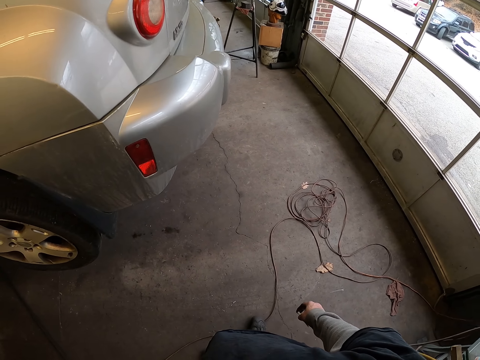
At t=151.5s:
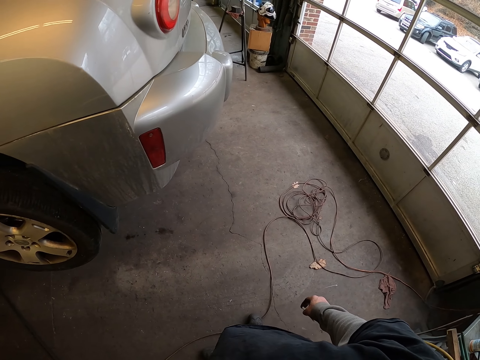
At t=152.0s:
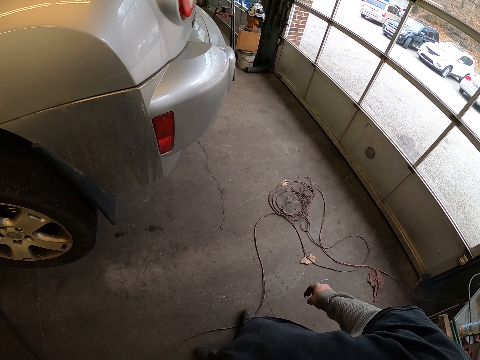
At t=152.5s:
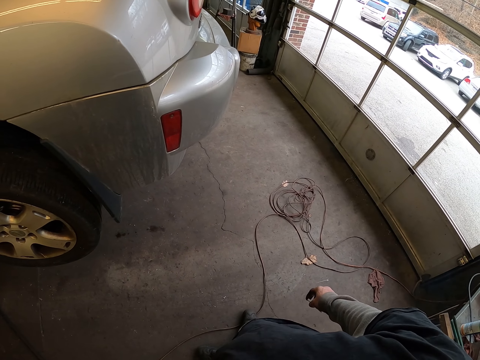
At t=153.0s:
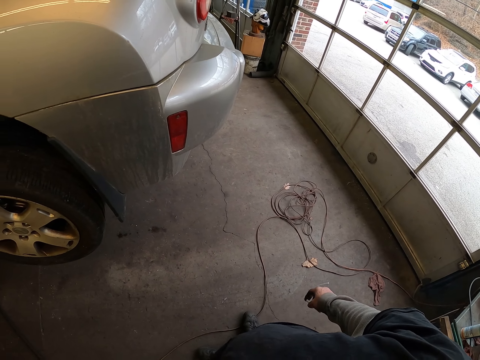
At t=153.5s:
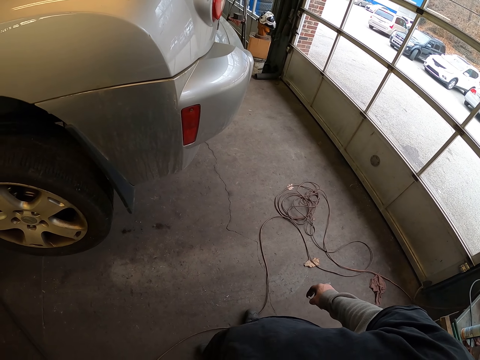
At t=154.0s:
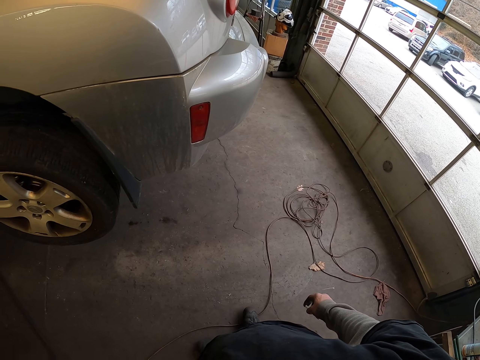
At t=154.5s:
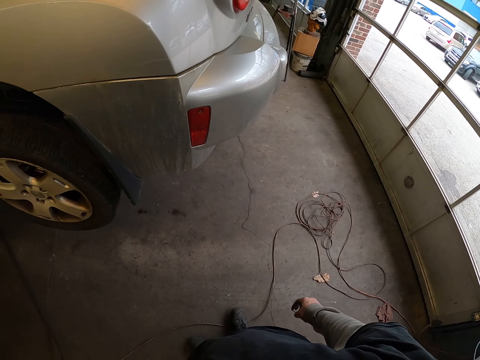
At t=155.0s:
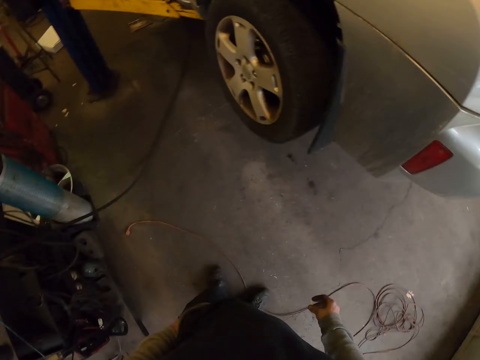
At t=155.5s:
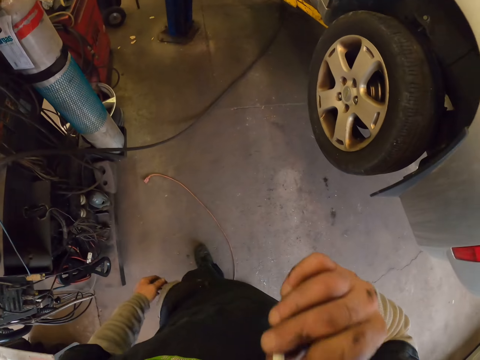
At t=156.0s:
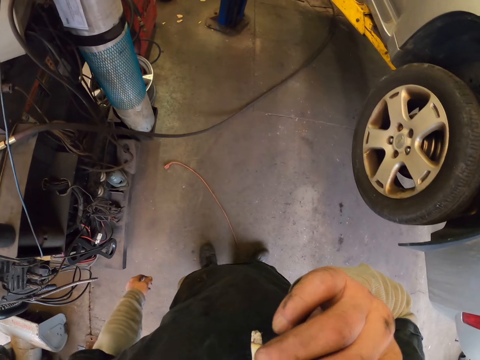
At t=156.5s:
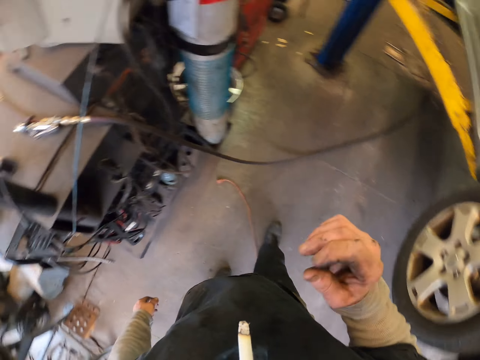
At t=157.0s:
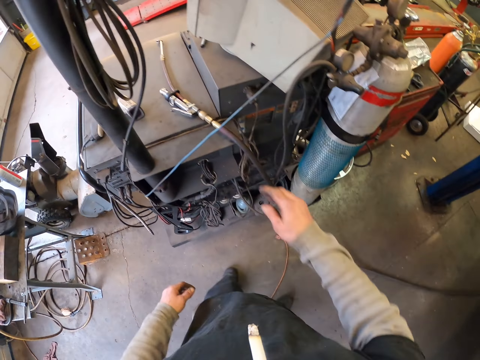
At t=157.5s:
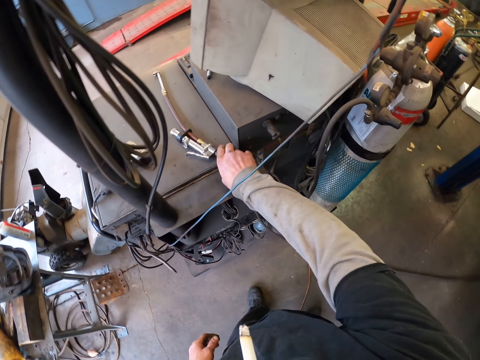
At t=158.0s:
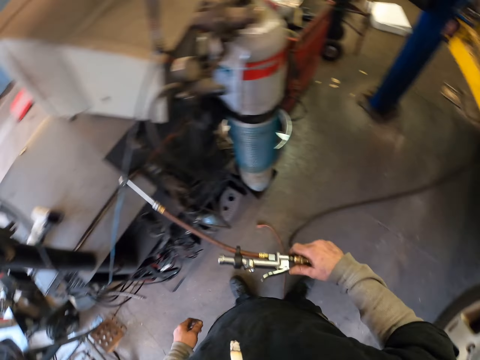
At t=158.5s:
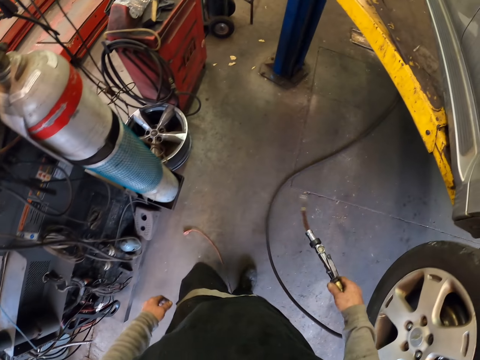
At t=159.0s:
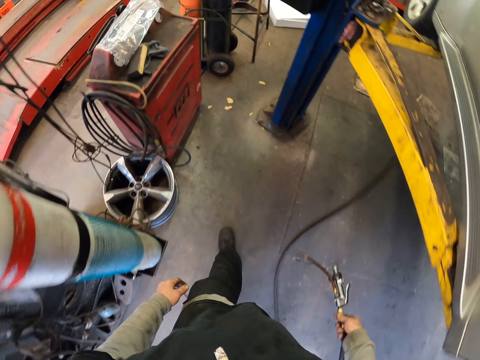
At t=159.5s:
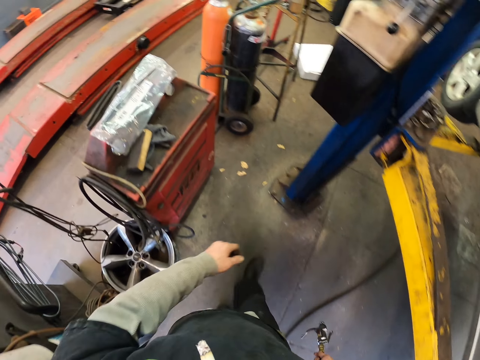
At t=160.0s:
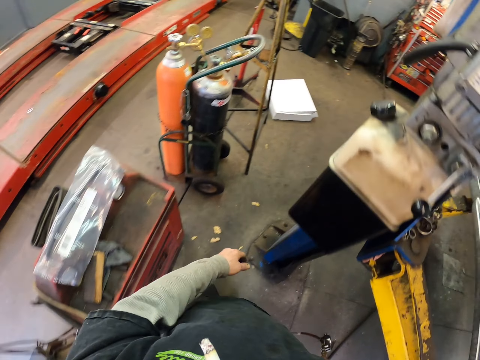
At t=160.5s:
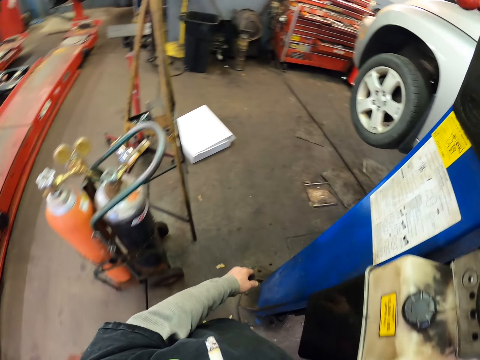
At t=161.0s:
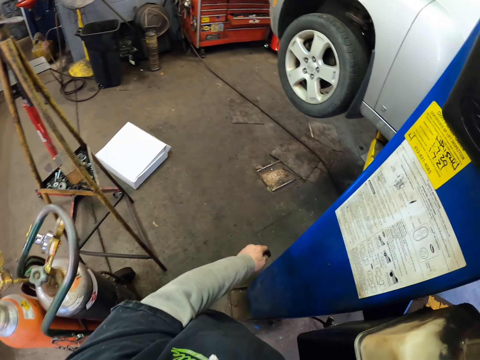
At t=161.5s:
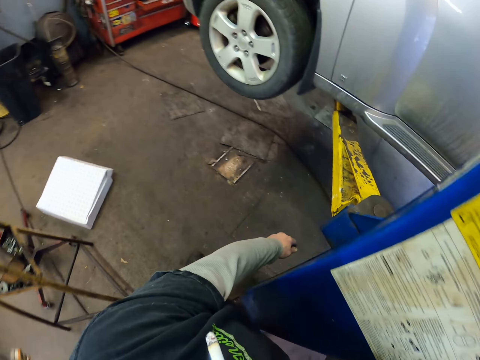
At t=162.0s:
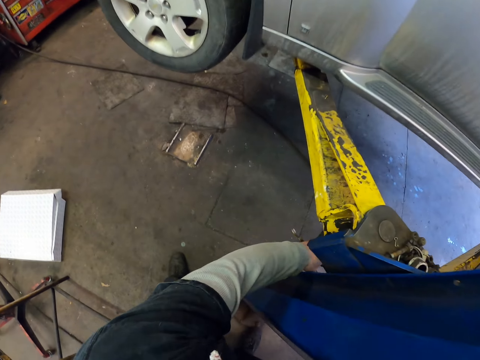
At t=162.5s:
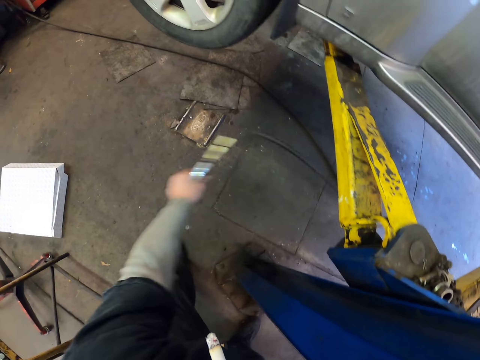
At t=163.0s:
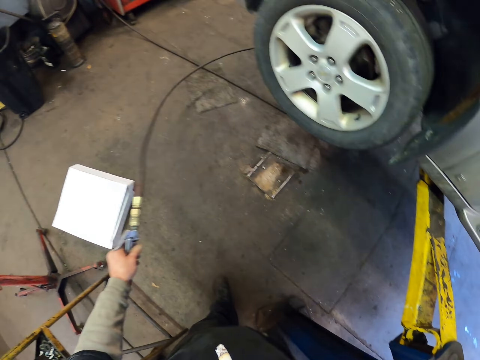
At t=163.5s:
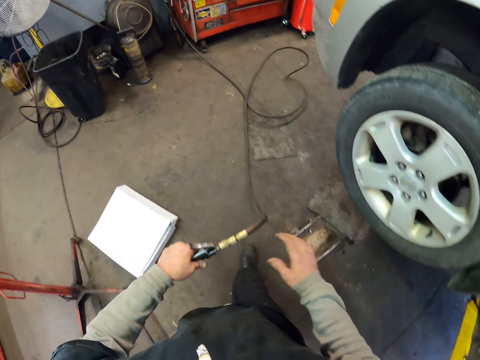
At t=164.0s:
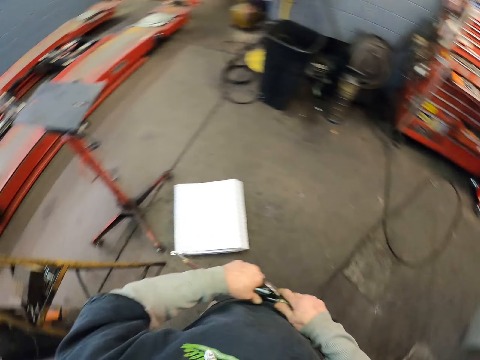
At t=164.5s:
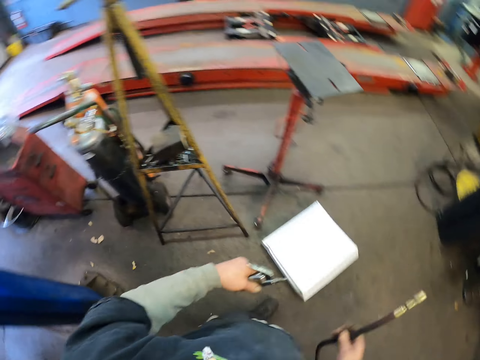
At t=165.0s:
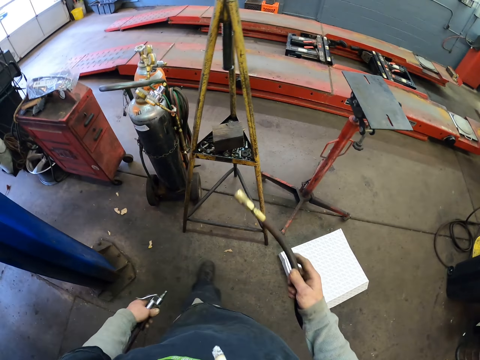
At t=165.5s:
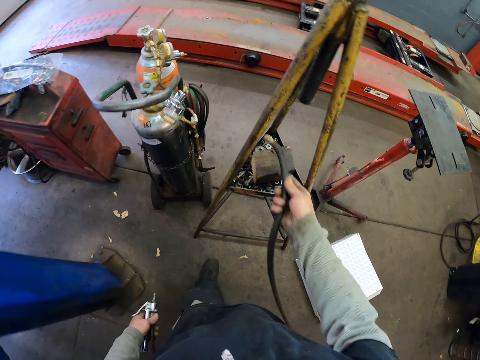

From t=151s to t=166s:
The camera wearer looks around the garage. They smoke a cigarette. They pick up the electric air pump or adjustable tire inflator from the table. They walk around the garage. They move the electric air pump on the floor. They disconnect the air blow gun from the pipe.

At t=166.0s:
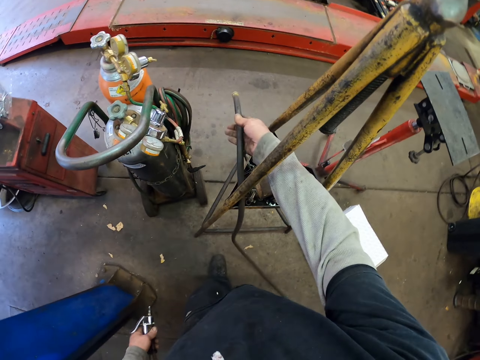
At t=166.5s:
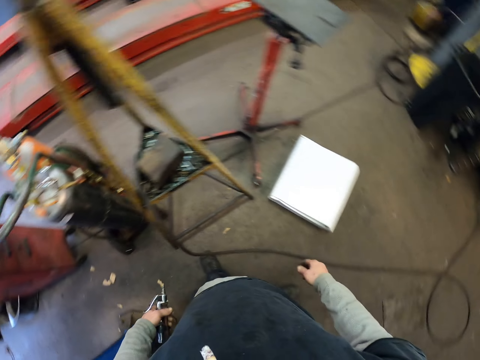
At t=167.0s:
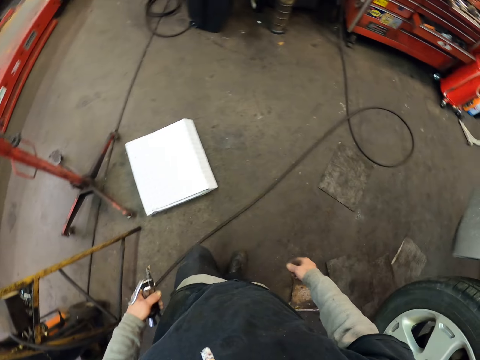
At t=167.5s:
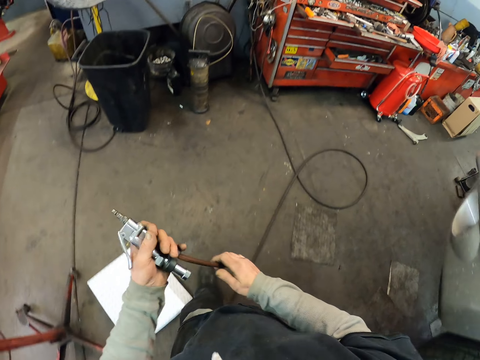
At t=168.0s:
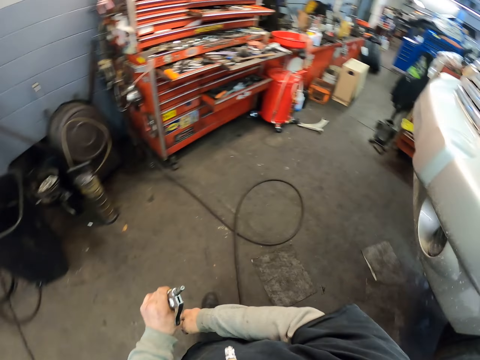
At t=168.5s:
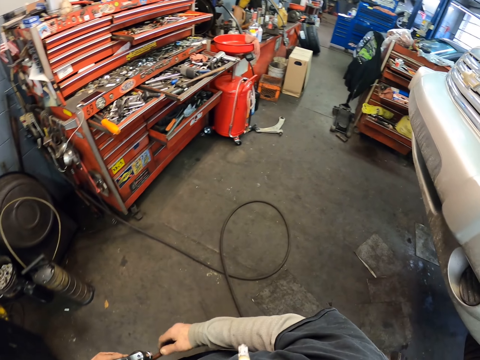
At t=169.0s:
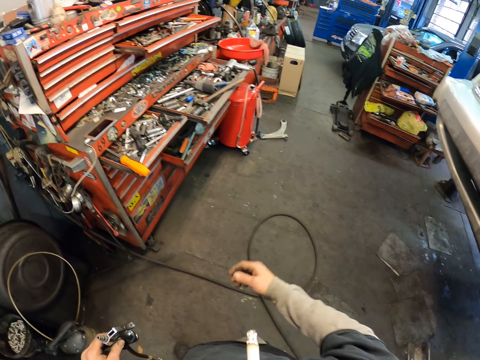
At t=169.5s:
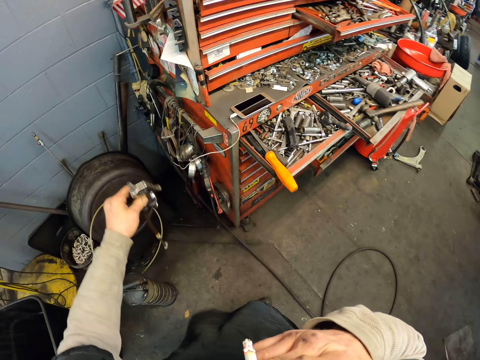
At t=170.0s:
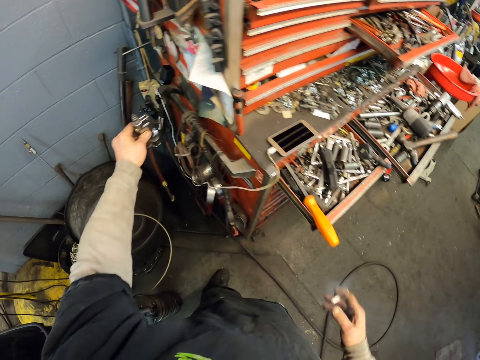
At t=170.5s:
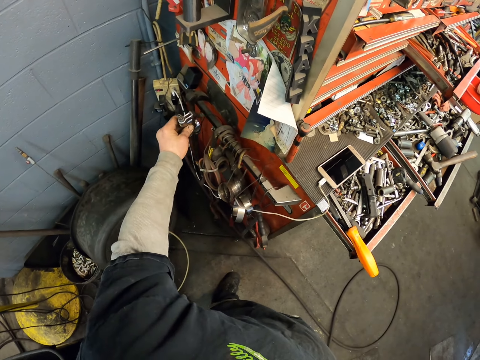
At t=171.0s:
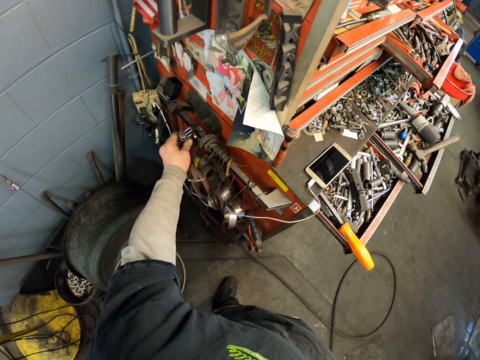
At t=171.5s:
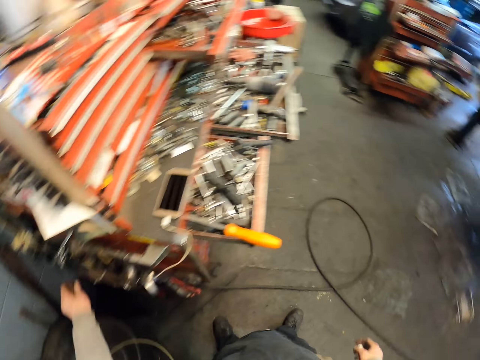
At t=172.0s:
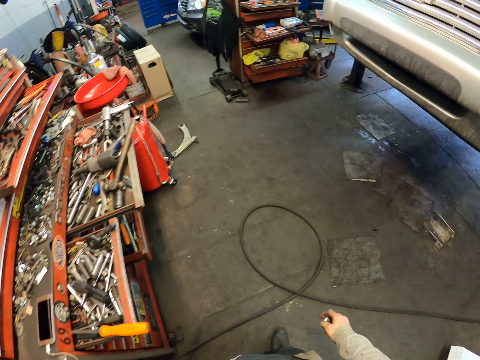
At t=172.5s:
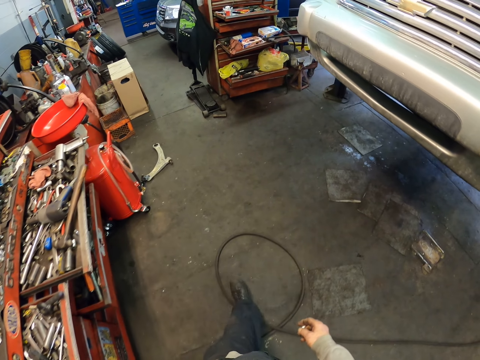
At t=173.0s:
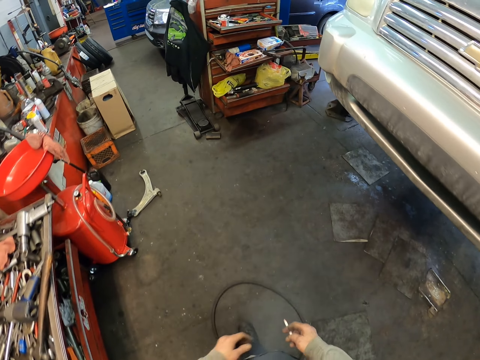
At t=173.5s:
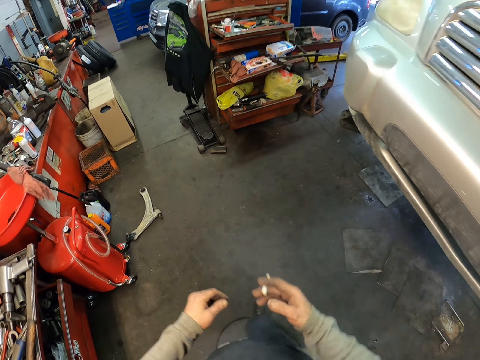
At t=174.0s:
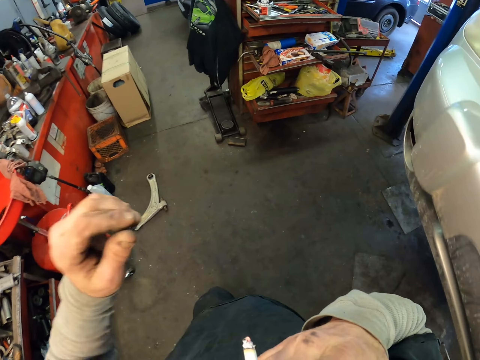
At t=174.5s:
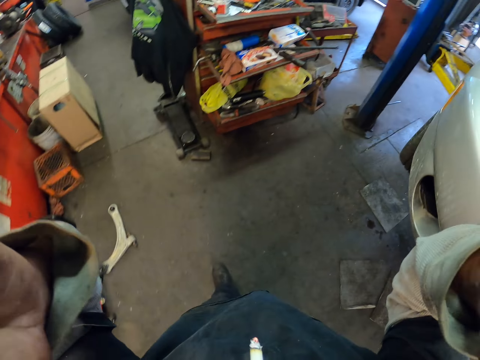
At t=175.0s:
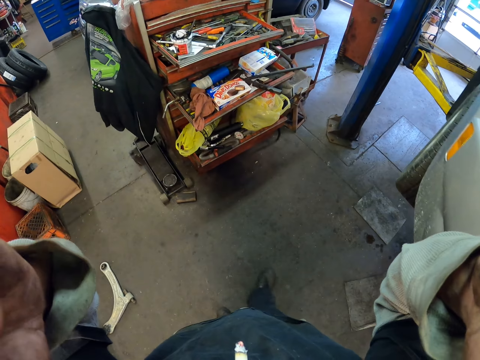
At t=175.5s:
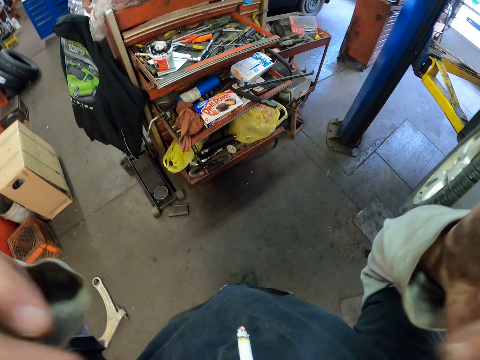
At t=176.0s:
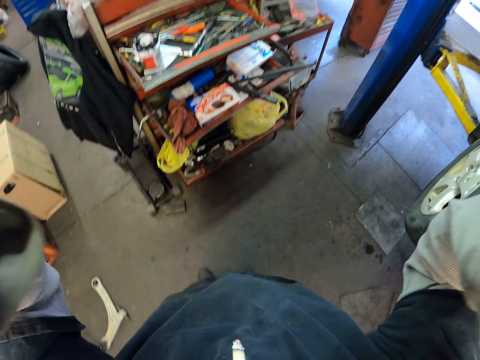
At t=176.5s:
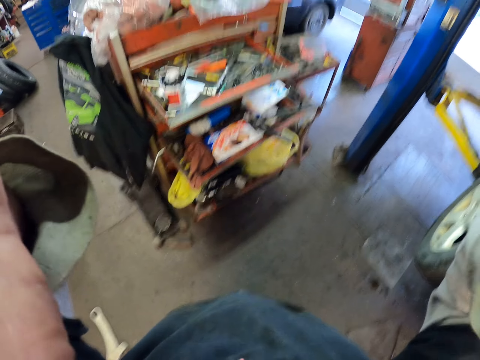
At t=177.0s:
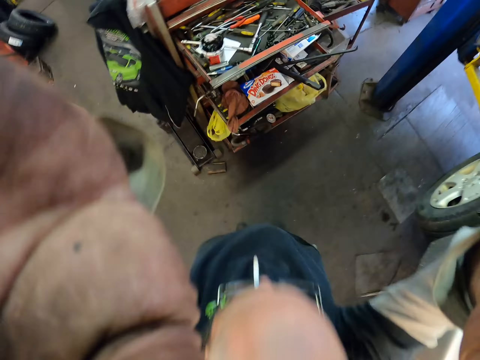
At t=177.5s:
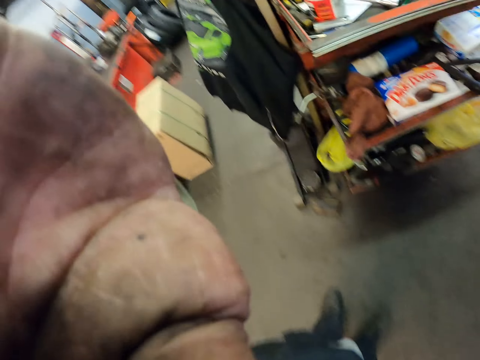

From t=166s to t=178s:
The camera wearer hangs the pipe on the stand. They look around the garage. They put down the tire inflator. They walk around the garage. They put down the pressure. They hang the air blow gun on the metal rail. They look around the garage. They walk around the garage. They smoke cigarettes. They adjust the camera.
